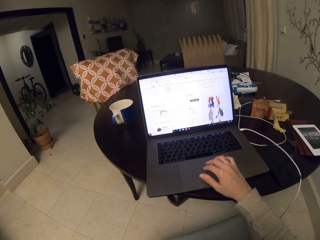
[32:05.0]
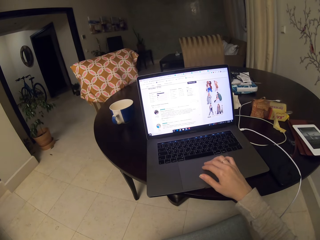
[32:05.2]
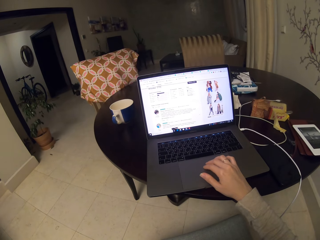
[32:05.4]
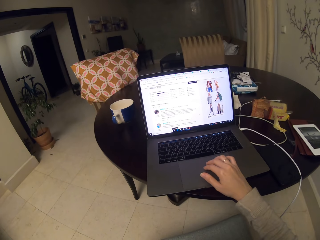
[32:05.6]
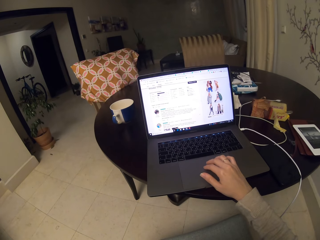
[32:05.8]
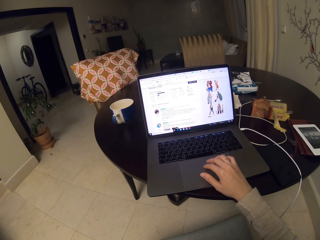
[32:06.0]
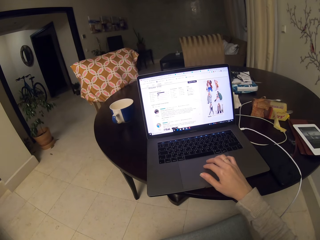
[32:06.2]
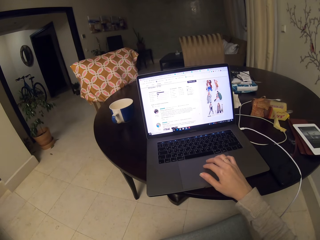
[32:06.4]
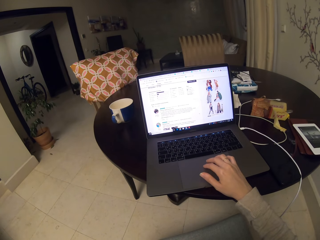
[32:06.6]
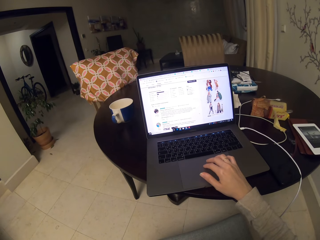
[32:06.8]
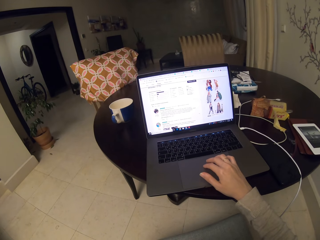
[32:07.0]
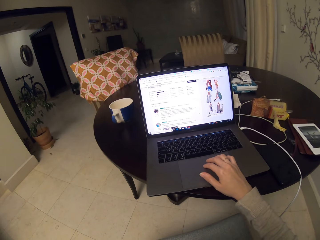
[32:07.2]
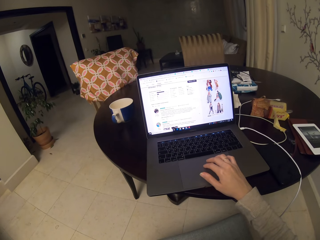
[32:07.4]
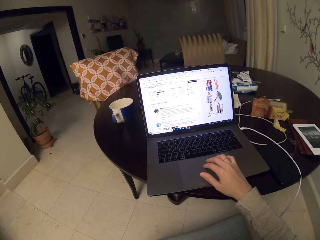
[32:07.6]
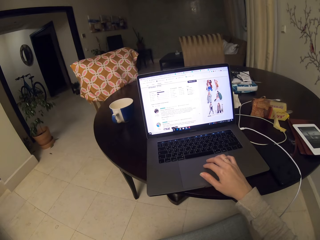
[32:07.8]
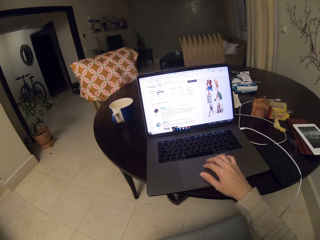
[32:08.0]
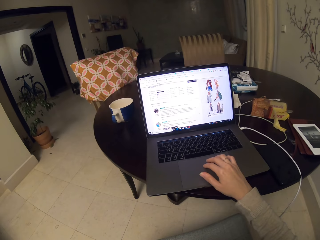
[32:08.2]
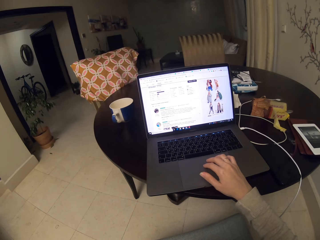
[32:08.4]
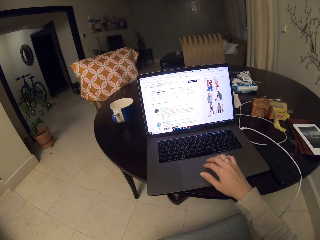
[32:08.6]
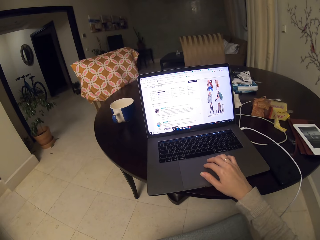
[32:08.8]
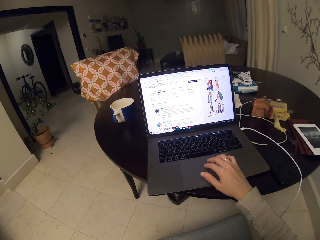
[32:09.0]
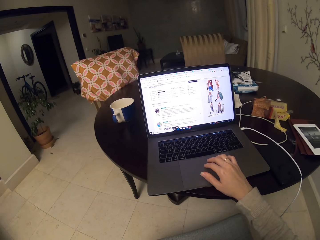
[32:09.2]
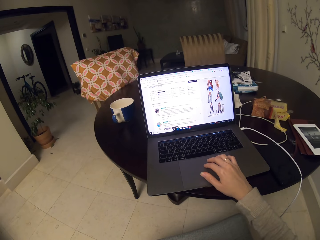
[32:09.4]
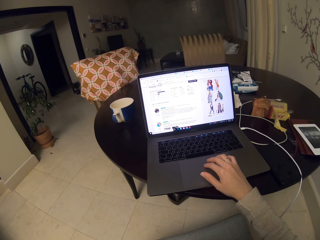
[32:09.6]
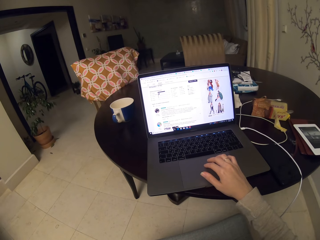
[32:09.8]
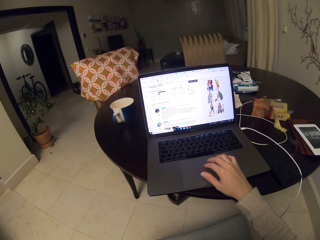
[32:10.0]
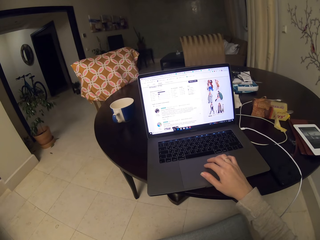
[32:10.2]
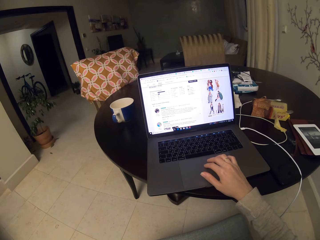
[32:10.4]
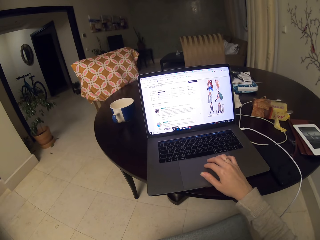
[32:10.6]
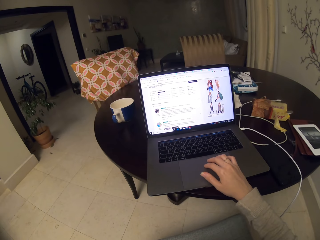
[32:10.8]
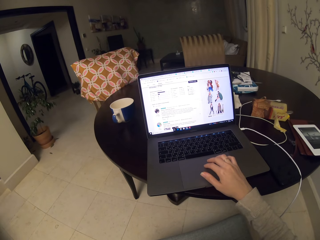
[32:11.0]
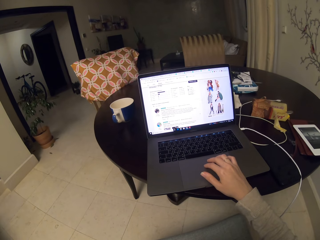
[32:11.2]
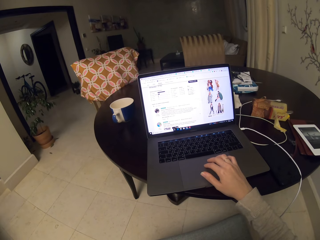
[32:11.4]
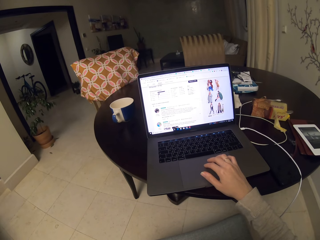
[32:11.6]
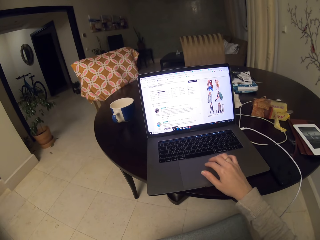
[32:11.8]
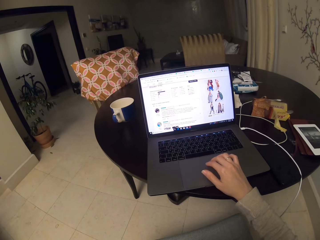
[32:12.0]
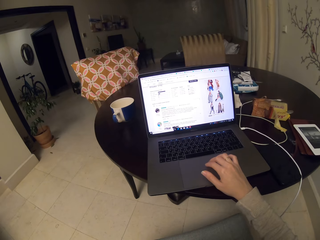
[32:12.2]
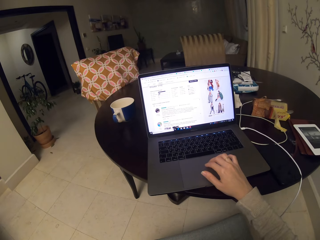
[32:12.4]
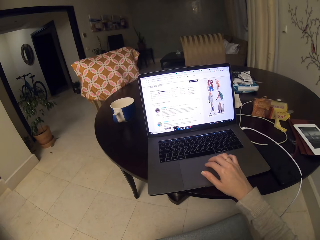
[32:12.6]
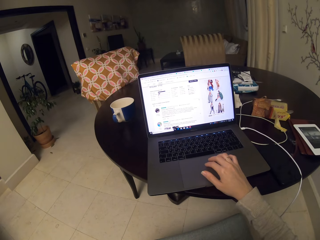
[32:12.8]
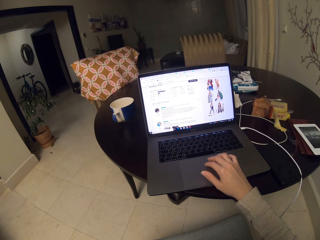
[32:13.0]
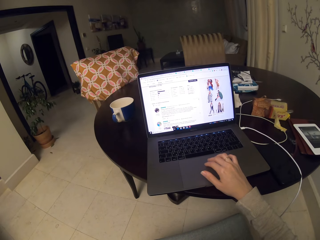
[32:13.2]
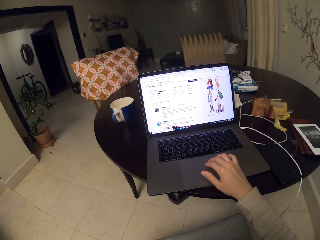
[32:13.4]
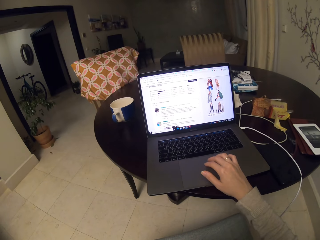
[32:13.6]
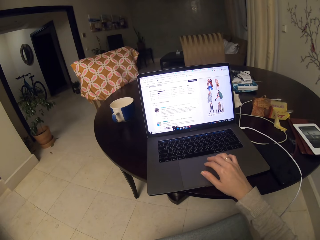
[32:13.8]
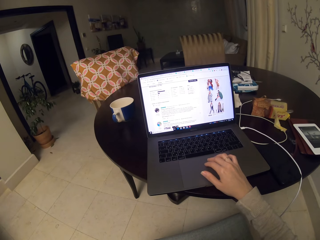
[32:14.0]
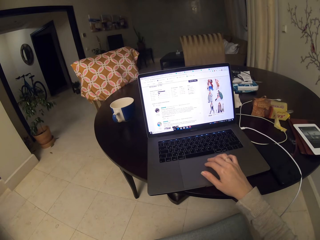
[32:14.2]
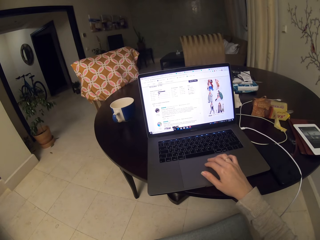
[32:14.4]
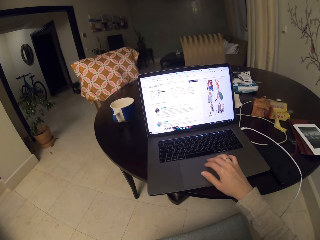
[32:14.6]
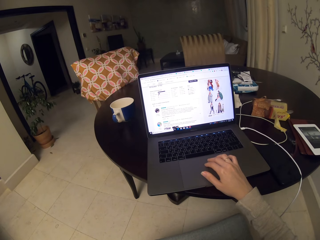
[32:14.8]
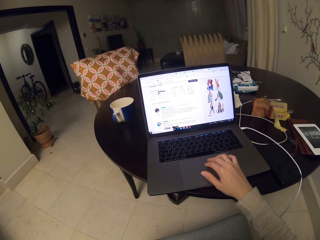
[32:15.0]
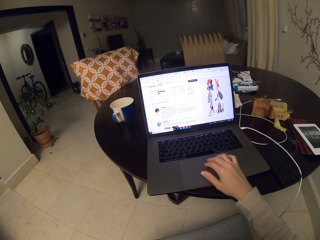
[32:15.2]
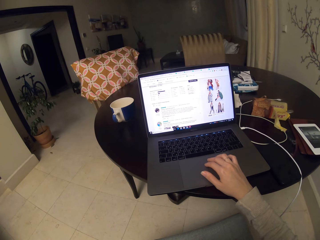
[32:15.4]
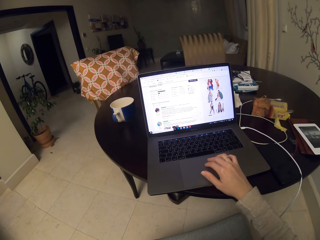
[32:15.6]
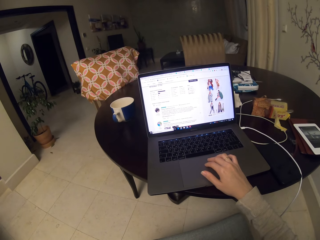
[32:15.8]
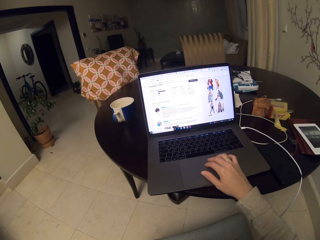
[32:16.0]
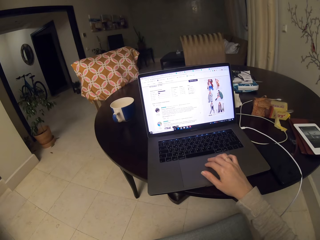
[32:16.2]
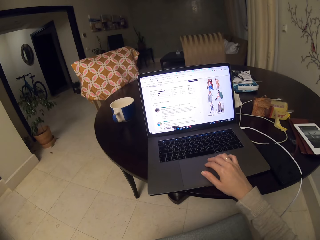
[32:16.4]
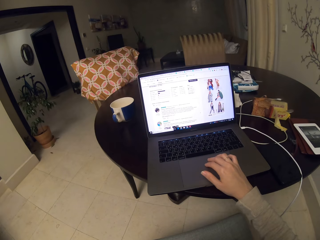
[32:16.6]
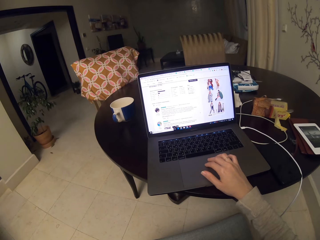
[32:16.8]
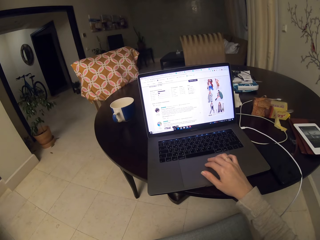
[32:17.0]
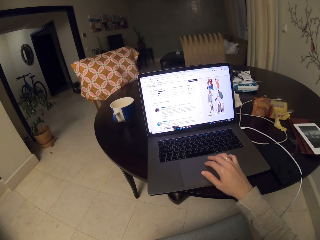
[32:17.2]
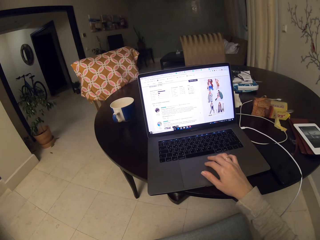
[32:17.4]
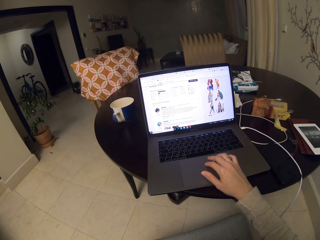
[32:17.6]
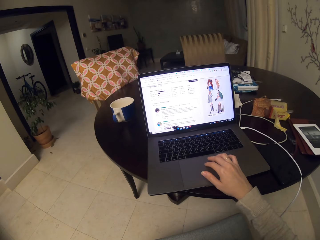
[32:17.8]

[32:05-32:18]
The camera wearer scrolls up the screen. They stare at the screen. They stare at the screen again. They scroll a mouse pad.

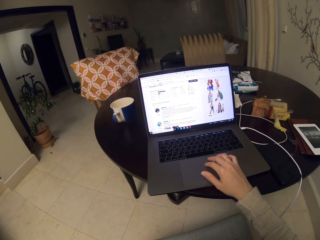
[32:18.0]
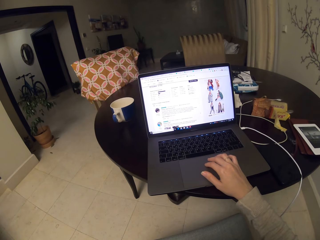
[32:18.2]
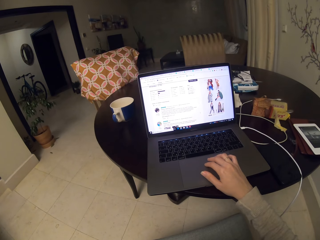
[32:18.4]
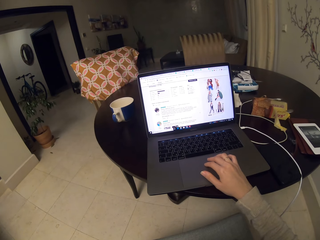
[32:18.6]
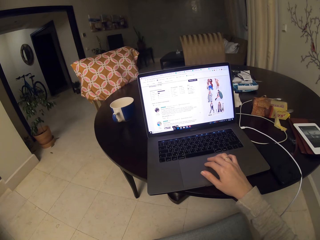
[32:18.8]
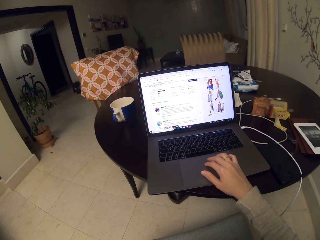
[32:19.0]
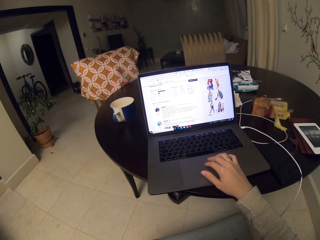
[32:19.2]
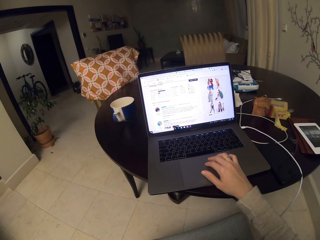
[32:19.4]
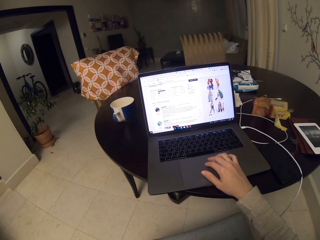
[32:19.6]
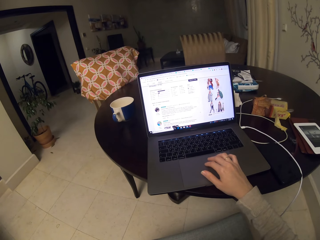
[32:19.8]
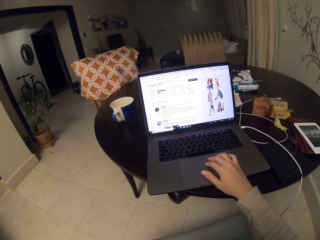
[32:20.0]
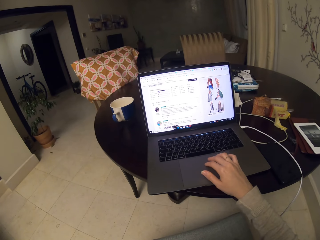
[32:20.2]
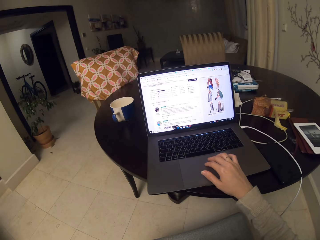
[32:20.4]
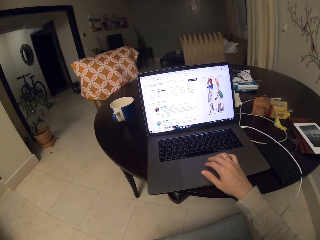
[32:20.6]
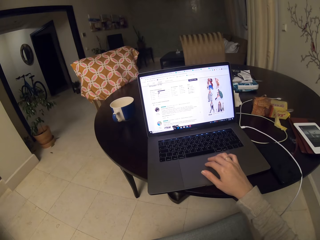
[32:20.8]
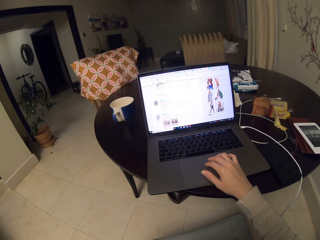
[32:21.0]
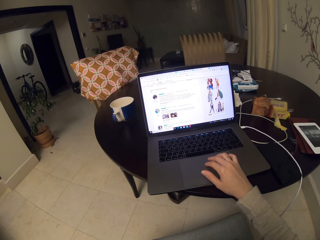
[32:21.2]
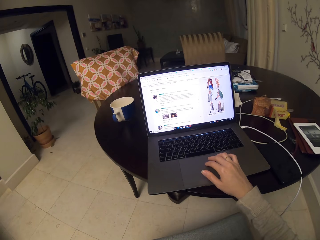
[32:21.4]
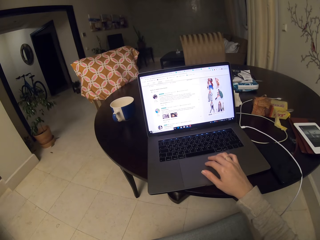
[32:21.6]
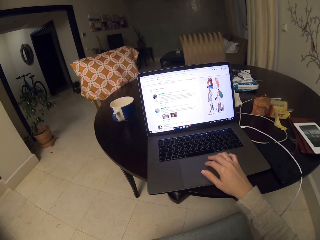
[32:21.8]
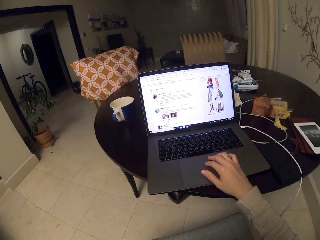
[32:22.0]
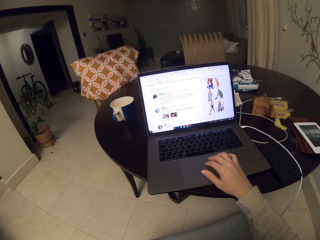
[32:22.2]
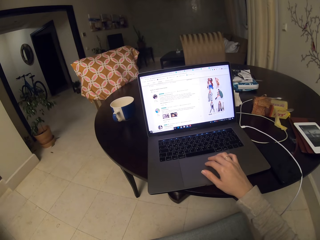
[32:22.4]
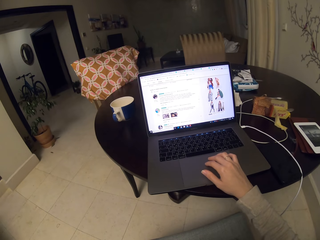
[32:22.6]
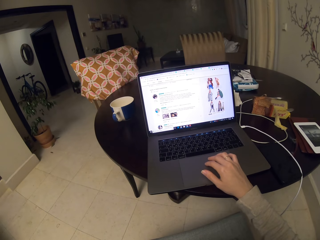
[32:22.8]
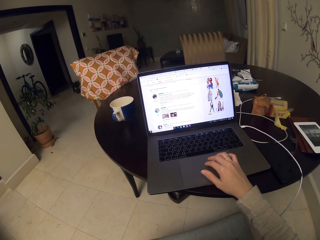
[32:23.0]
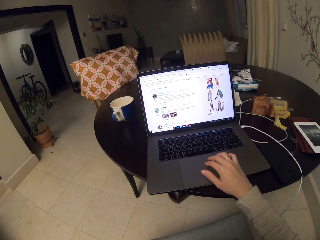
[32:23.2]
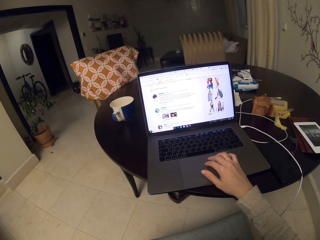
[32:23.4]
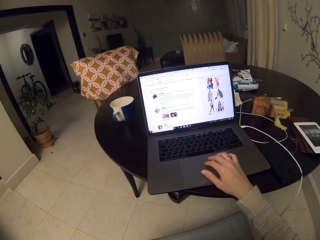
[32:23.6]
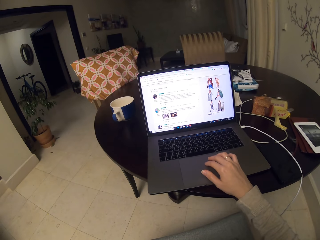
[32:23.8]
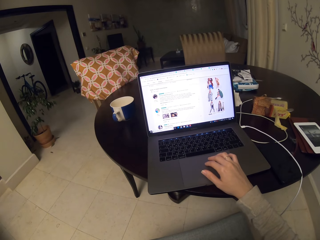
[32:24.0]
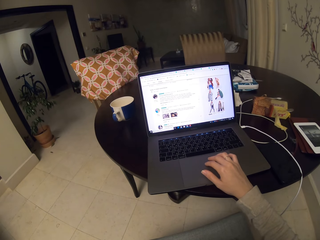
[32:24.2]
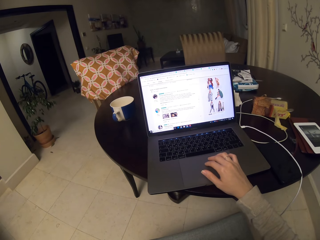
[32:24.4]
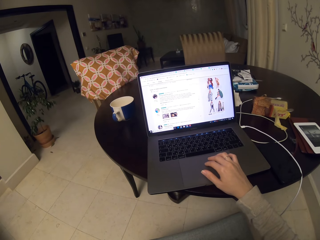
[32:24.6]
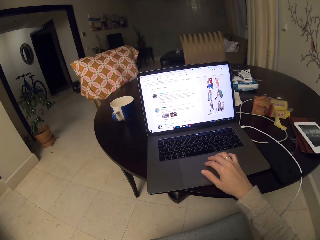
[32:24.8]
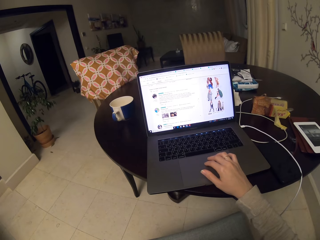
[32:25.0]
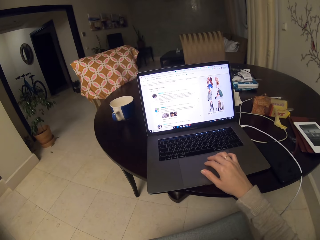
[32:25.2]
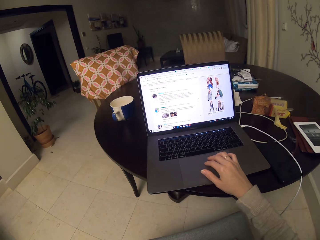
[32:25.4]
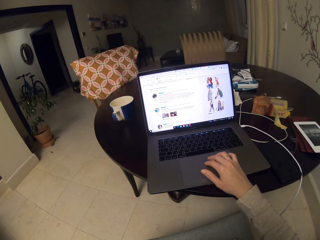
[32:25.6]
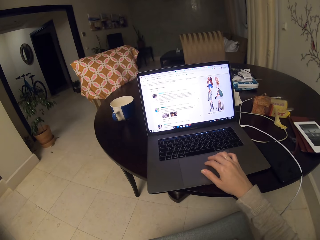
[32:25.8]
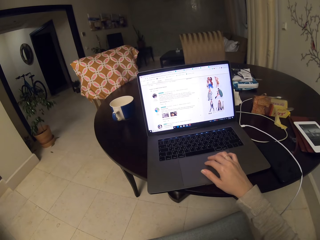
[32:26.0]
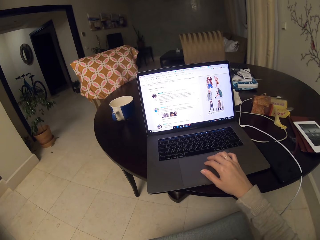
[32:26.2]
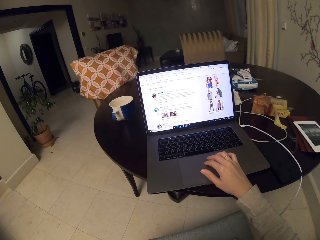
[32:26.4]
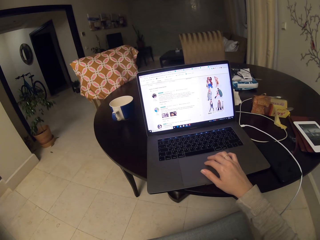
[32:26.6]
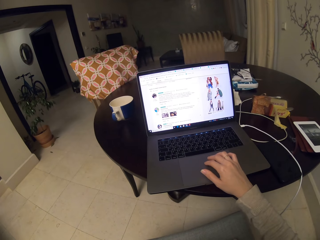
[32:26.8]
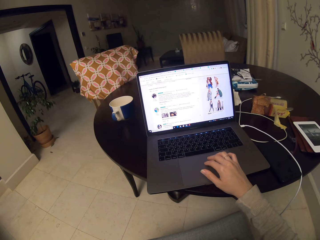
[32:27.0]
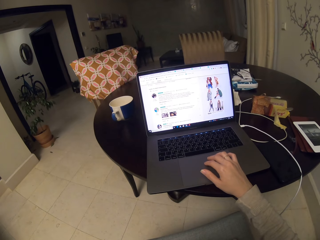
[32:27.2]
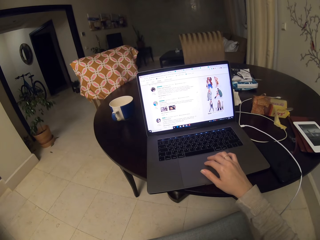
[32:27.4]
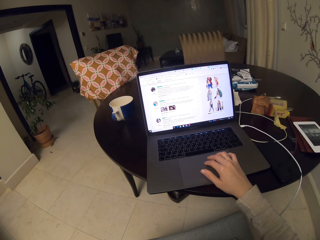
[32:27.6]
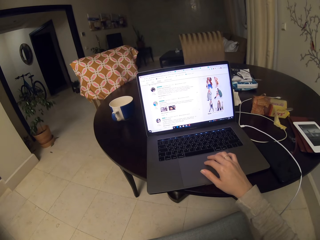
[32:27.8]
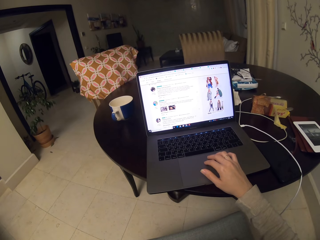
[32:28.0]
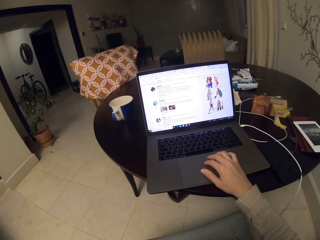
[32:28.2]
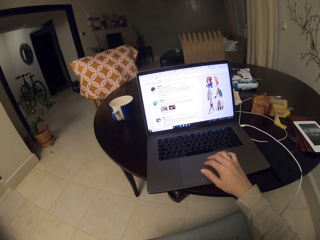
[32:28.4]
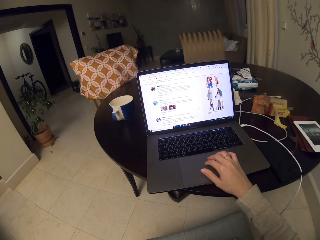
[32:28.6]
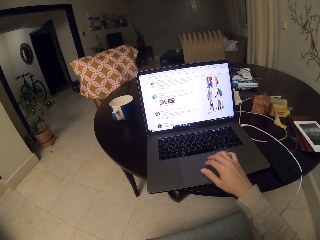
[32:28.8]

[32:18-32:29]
The camera wearer moves his fingers. He scrolls up the screen. He stares at a laptop screen. He scrolls down.
